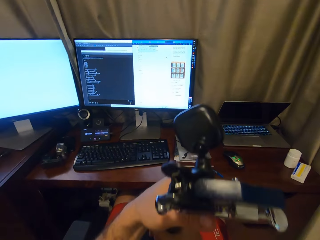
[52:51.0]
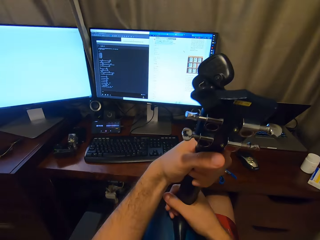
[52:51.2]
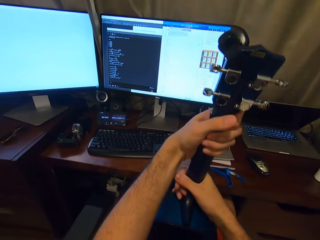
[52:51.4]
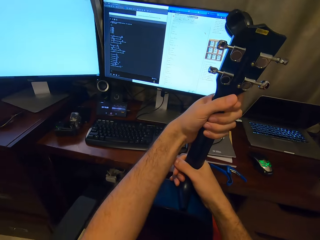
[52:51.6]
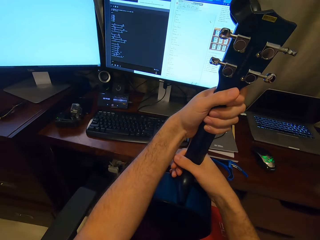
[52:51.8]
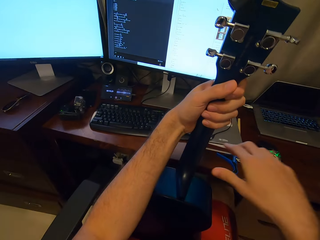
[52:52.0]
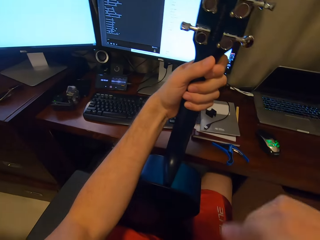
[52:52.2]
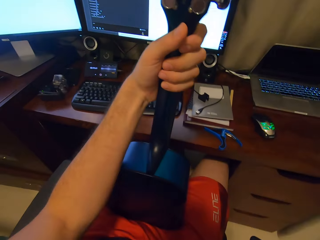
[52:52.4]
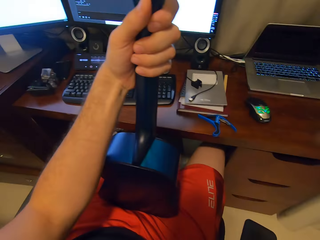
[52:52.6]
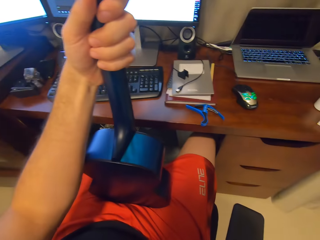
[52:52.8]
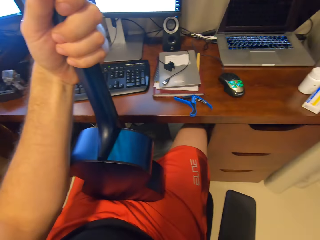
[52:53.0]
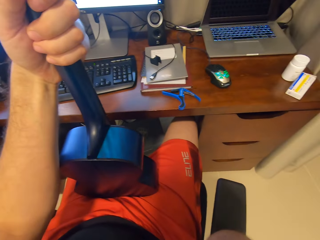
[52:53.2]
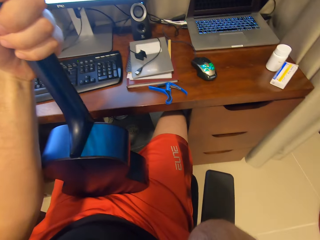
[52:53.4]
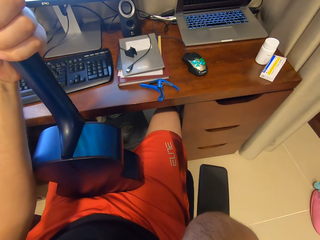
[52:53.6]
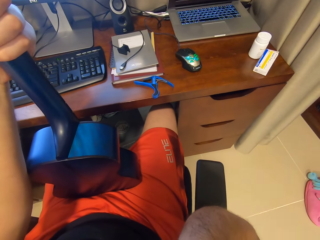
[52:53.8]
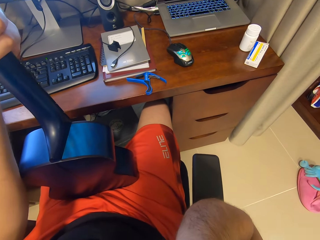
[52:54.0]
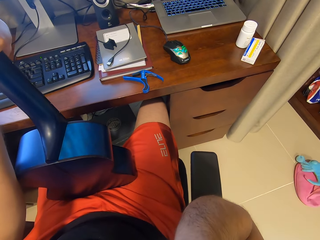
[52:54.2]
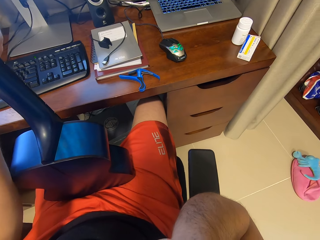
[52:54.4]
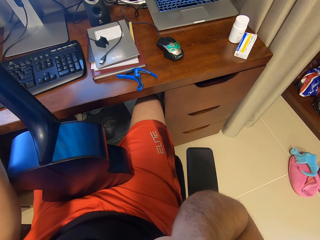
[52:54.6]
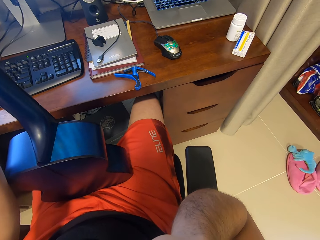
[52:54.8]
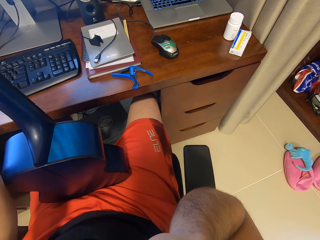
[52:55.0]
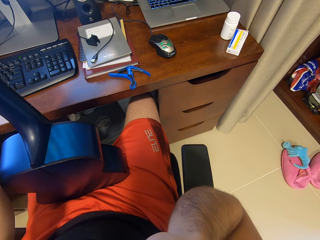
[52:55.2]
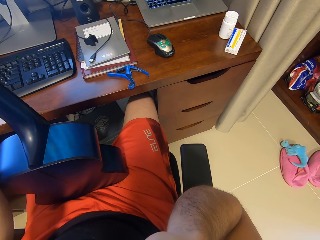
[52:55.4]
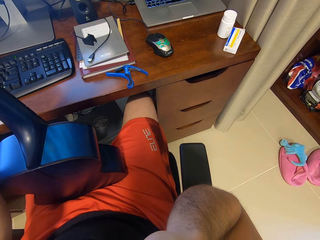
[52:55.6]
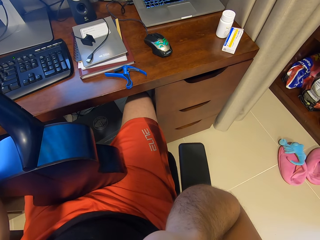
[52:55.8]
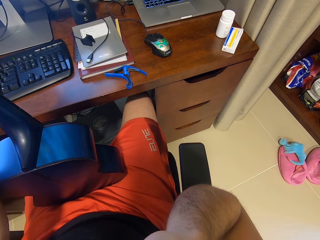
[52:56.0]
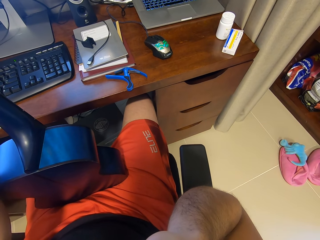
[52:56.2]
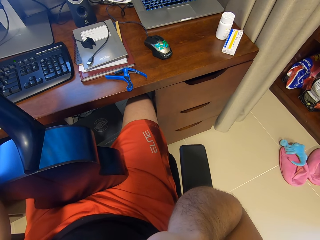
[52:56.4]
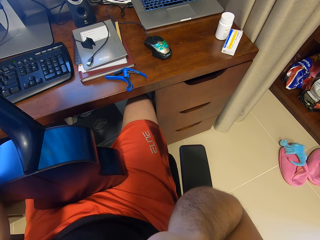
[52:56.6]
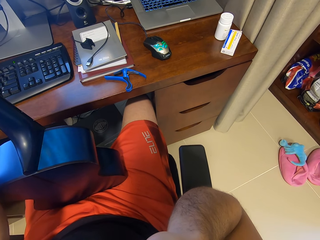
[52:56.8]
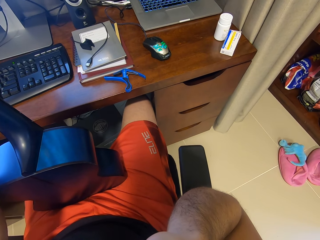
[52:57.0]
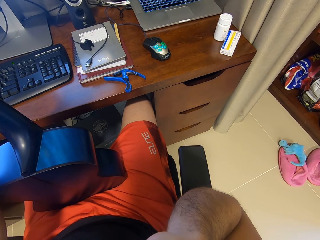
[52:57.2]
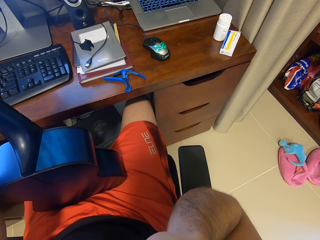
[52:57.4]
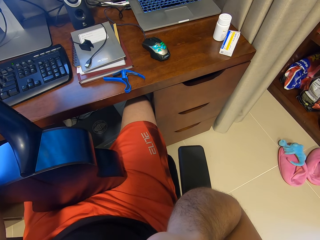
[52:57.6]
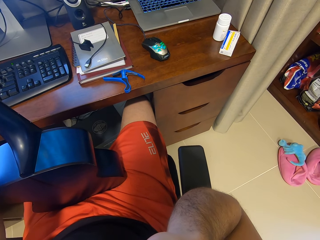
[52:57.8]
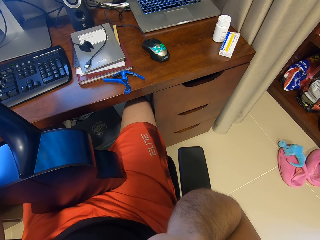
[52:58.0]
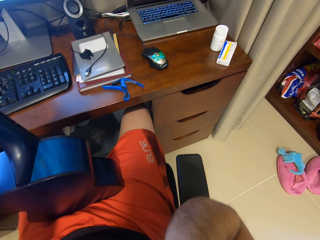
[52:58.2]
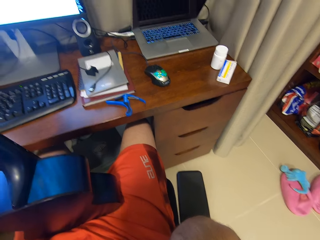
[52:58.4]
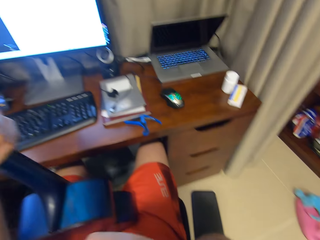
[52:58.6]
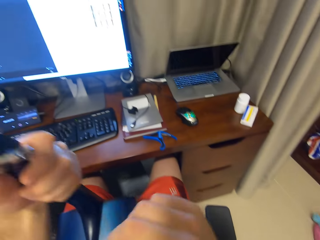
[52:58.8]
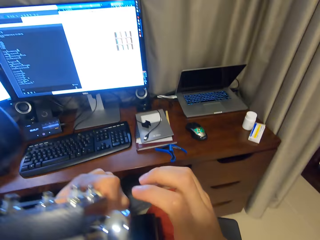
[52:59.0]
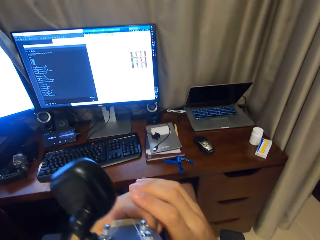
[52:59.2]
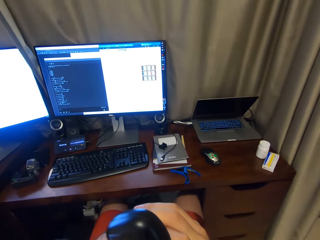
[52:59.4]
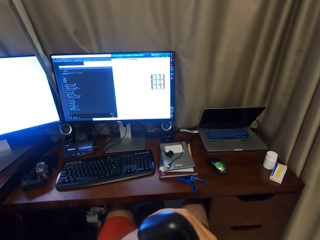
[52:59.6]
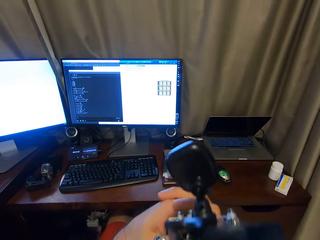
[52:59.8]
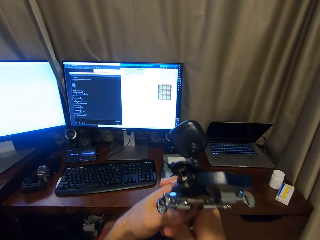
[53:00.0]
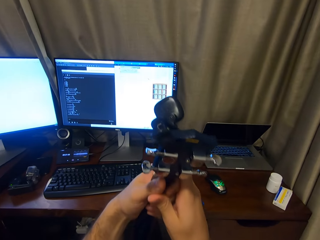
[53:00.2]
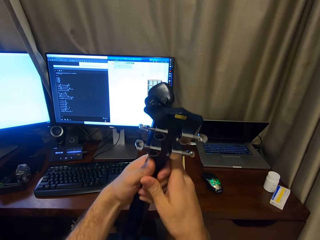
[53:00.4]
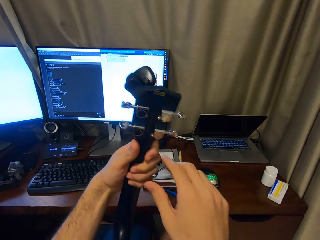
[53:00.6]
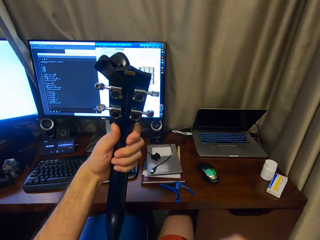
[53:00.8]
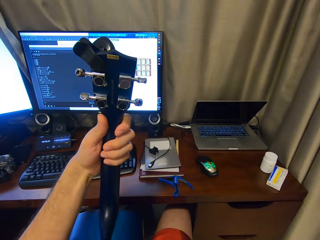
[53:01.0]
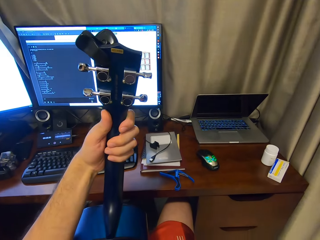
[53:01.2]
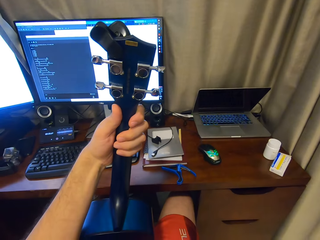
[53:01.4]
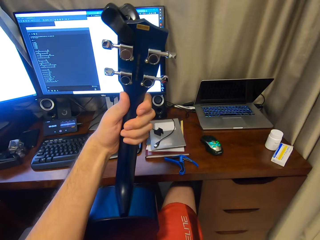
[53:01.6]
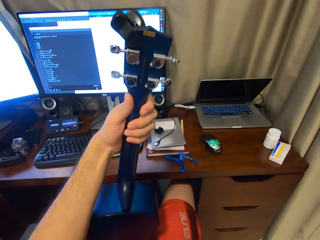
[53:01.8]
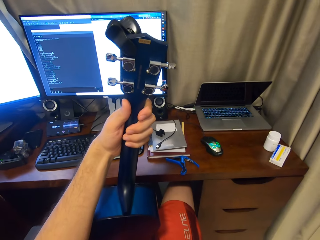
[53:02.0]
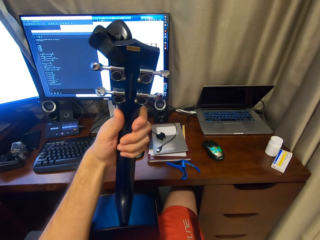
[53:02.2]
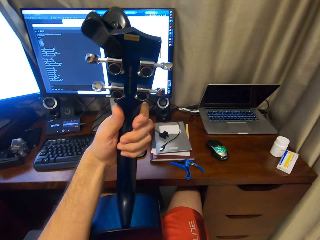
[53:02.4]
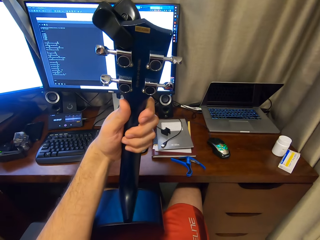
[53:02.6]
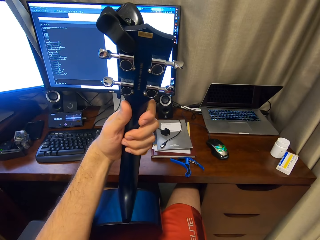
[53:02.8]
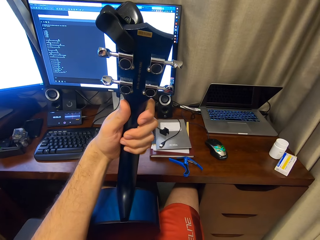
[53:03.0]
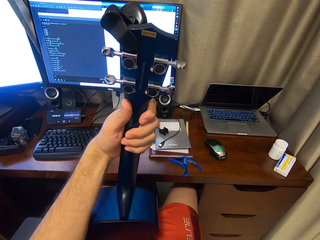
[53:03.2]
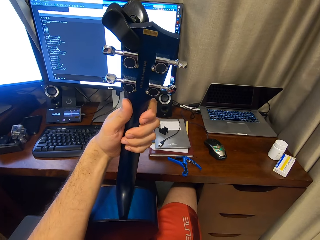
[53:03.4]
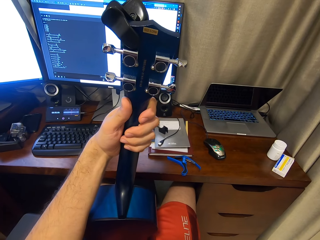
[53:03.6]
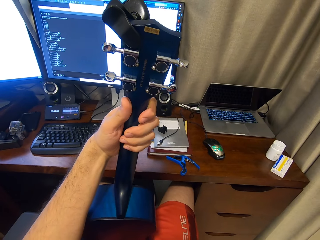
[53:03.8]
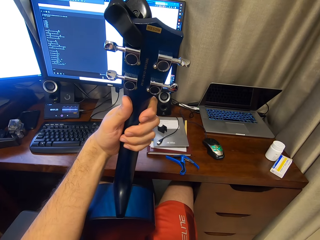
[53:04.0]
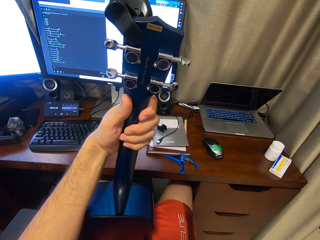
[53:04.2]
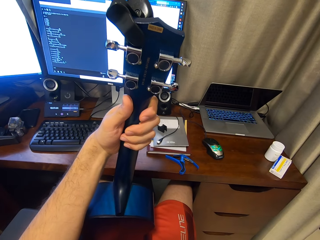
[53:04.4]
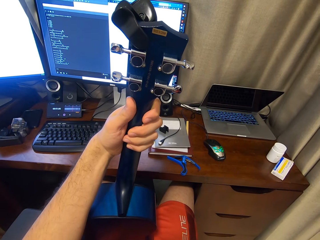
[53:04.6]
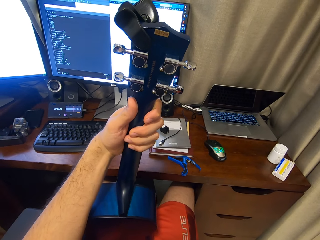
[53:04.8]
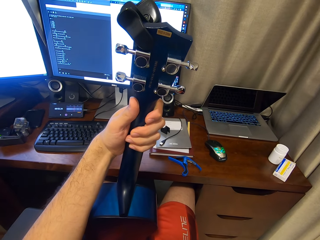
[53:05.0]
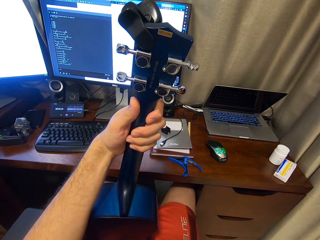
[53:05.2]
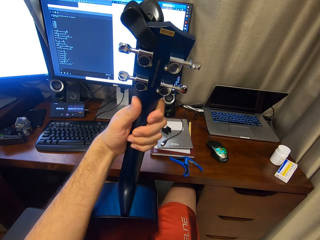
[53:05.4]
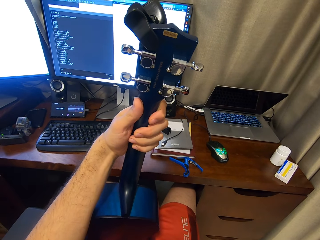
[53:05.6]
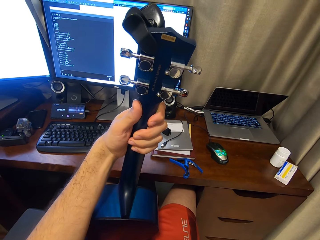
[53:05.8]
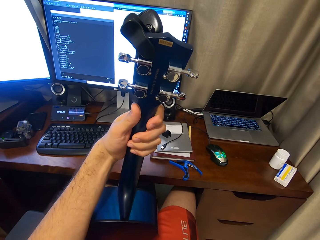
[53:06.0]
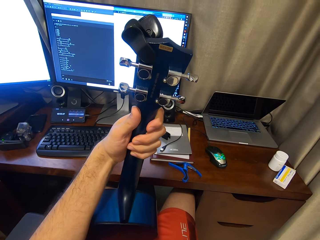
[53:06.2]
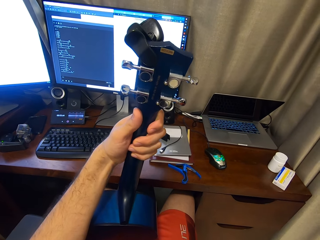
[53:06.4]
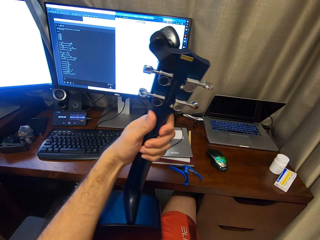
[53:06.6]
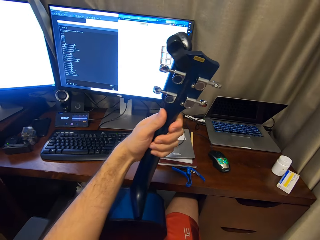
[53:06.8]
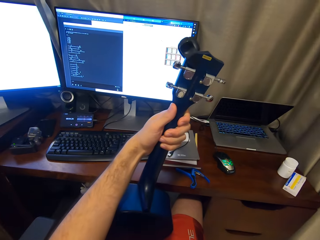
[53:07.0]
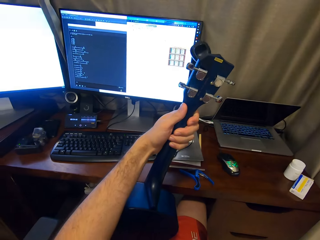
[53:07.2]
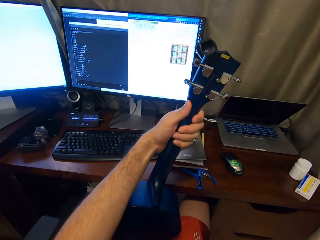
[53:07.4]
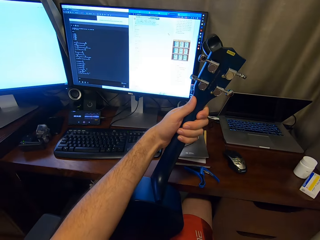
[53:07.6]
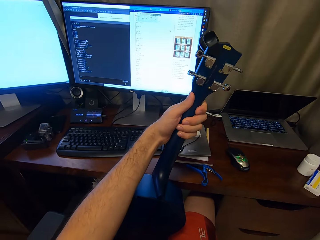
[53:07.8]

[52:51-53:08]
The camera wearer aligns the guitar. They touch the face. They hold the guitar on the lap. They stare at the laptop. They touch the guitar using both hands. They touch the face. They hold the guitar with the left hand. They read lyrics on the computer.

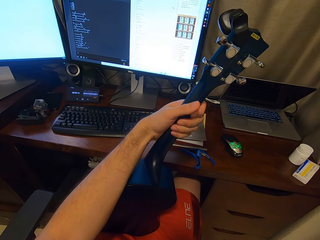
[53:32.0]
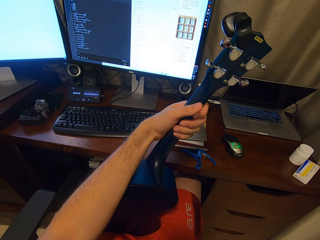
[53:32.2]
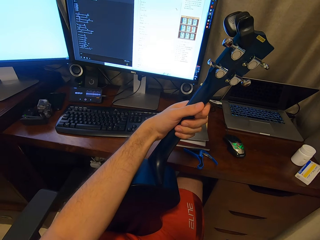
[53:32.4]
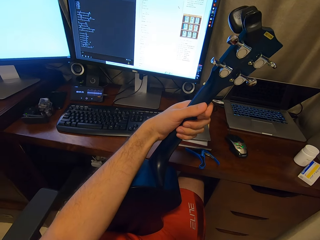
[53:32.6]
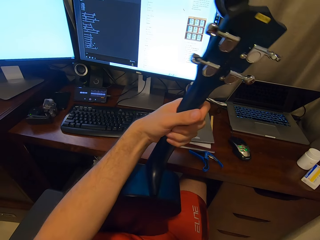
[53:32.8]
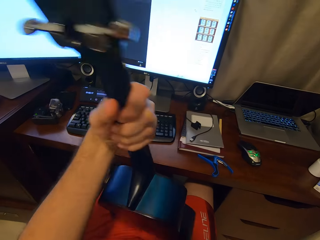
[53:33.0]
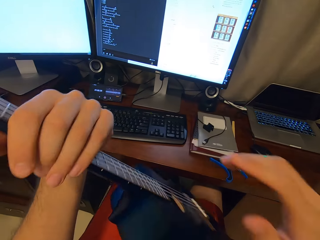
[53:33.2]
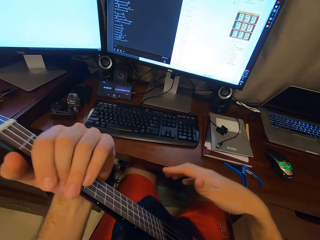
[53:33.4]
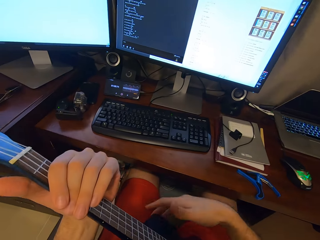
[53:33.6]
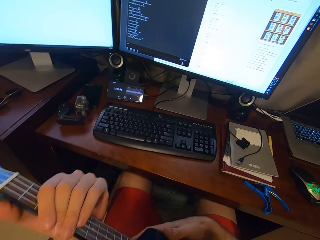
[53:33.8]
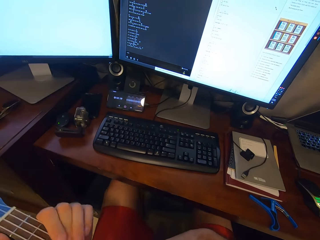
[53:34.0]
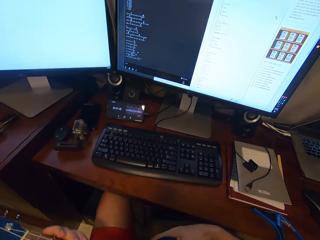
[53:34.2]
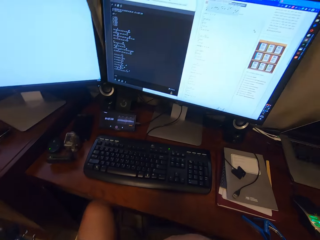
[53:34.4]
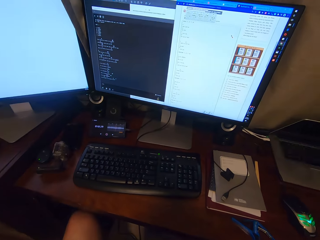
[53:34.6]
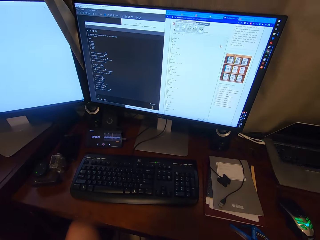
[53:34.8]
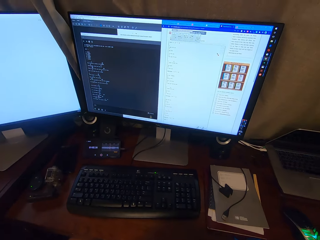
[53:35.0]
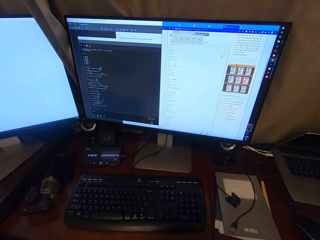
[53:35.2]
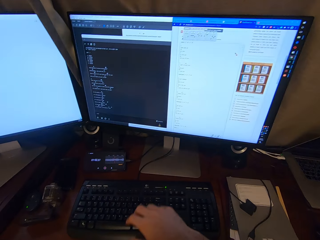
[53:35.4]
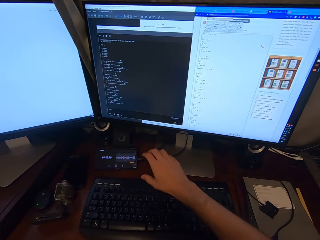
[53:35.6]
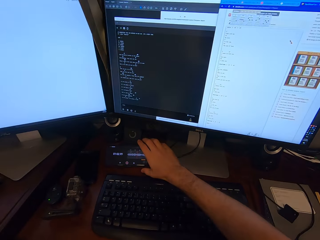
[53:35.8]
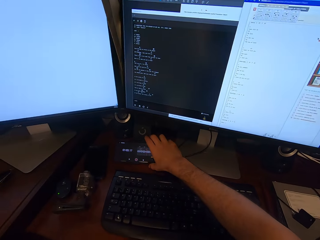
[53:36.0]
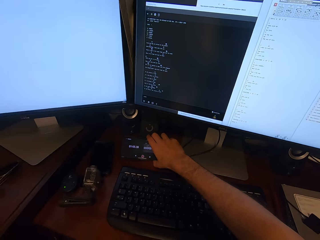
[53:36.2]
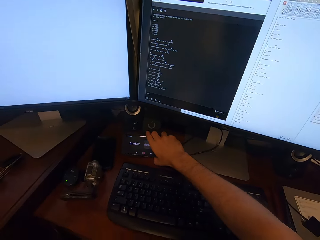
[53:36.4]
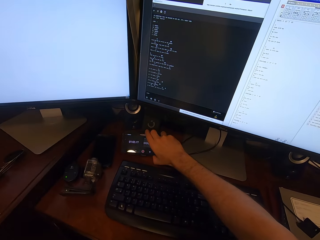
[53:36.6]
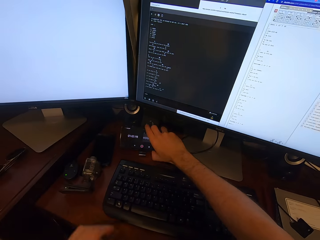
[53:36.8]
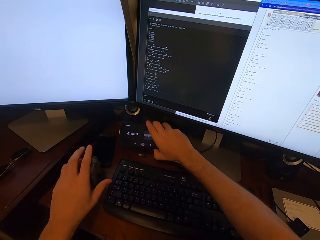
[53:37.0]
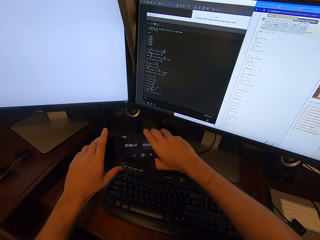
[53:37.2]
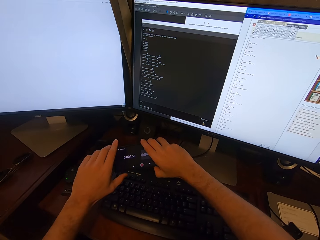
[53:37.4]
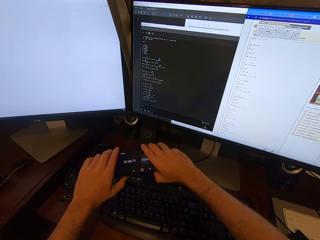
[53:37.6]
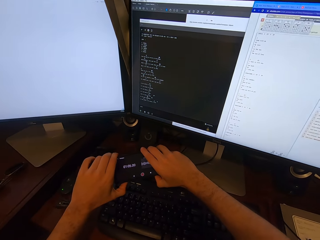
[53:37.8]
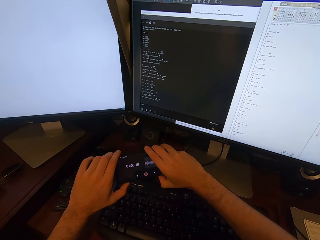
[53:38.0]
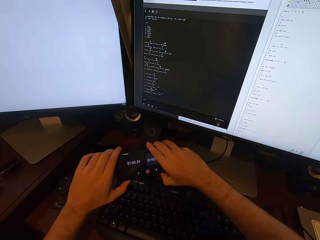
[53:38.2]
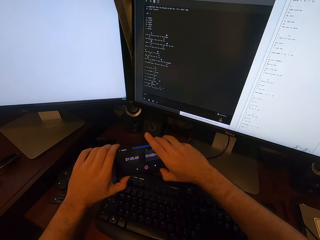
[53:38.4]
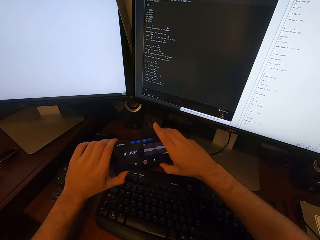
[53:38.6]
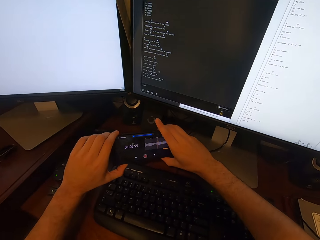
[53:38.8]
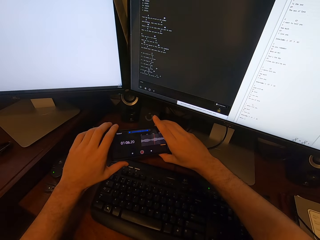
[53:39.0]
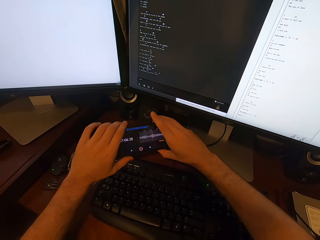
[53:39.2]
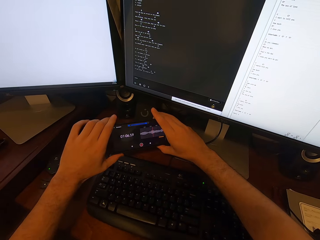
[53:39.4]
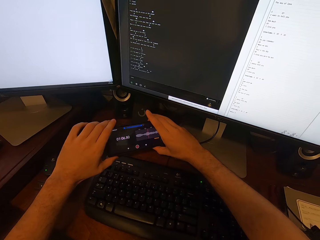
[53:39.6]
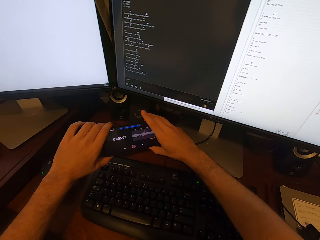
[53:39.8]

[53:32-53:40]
The camera wearer aligns the guitar. They dial the phone. They pick up the phone. They adjust the phone cable.
